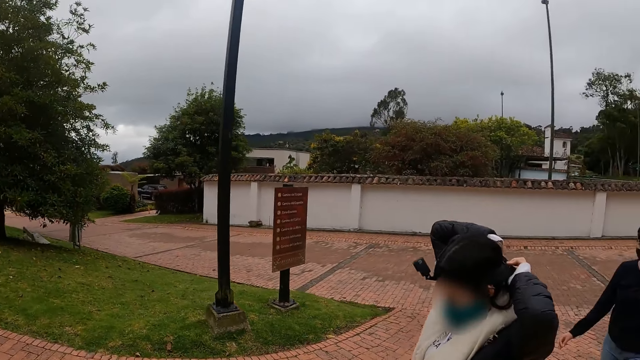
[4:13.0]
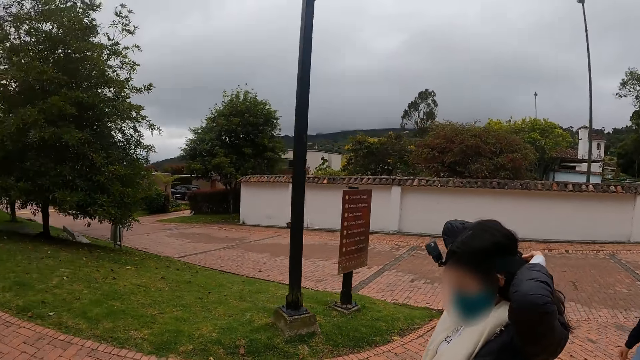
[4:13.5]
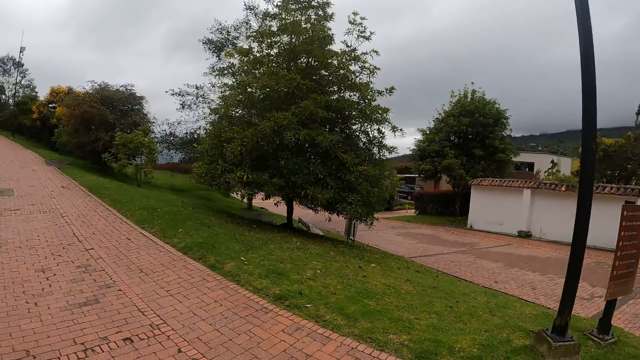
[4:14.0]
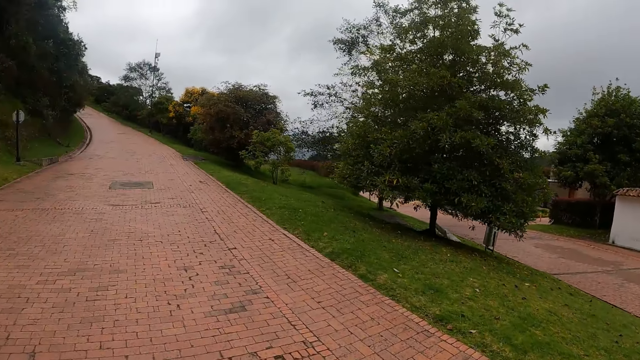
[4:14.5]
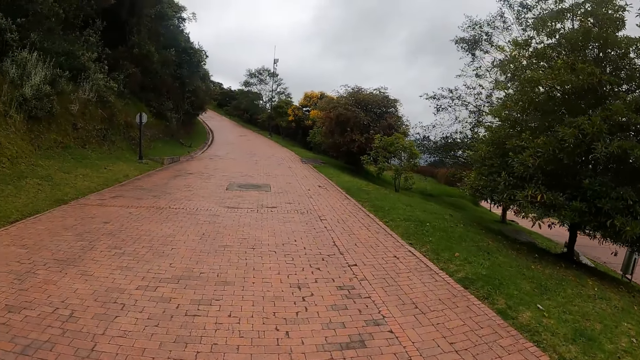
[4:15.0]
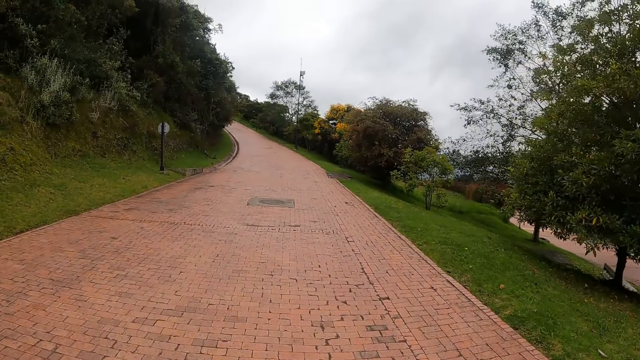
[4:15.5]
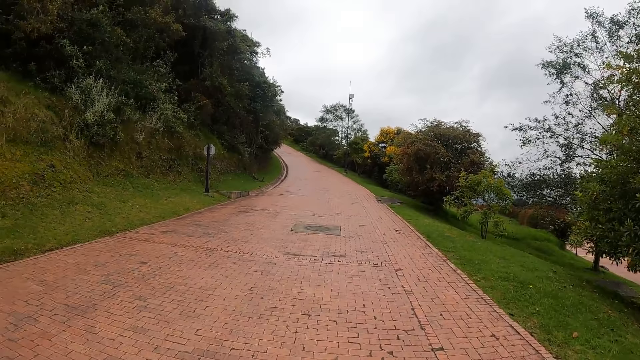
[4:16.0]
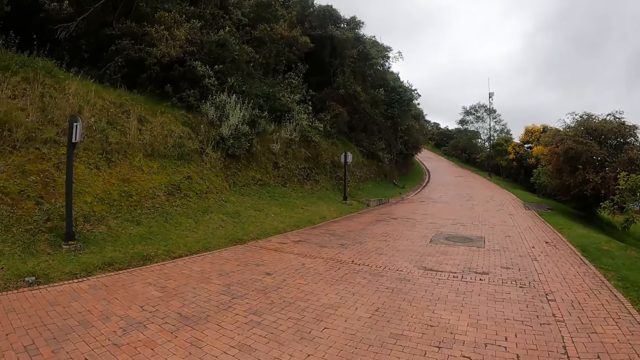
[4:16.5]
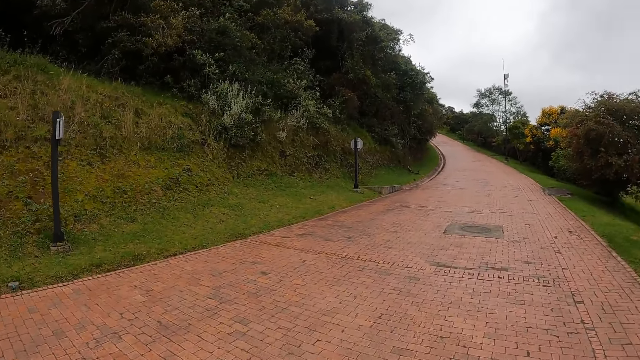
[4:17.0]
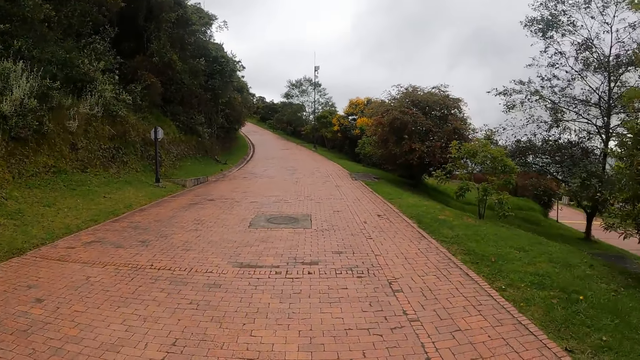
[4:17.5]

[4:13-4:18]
The woman adjusts the camera on her head with both hands and walks along the road.

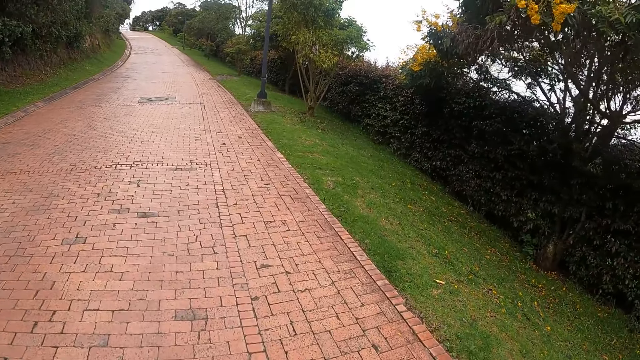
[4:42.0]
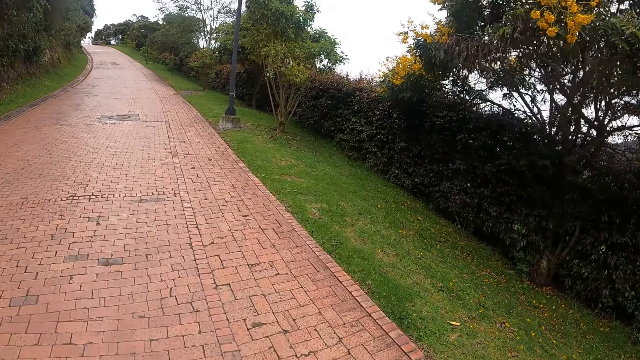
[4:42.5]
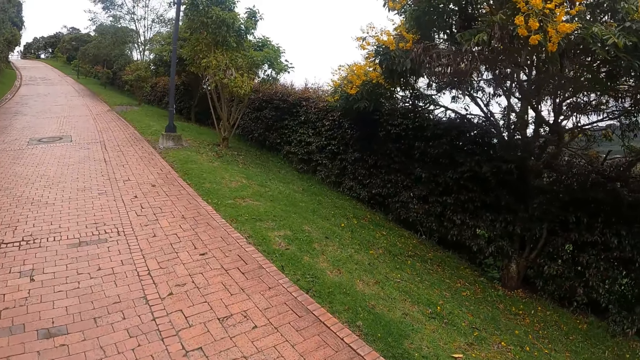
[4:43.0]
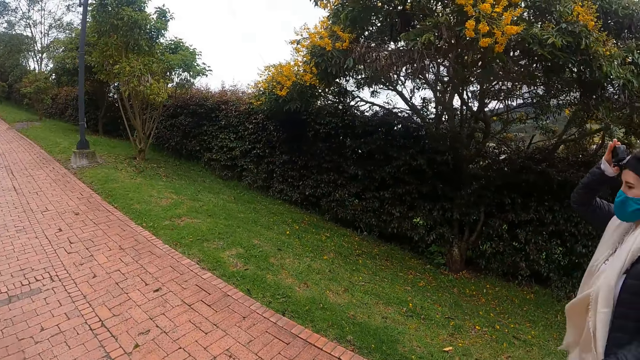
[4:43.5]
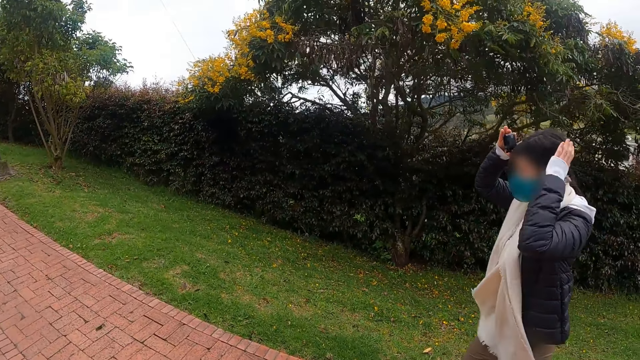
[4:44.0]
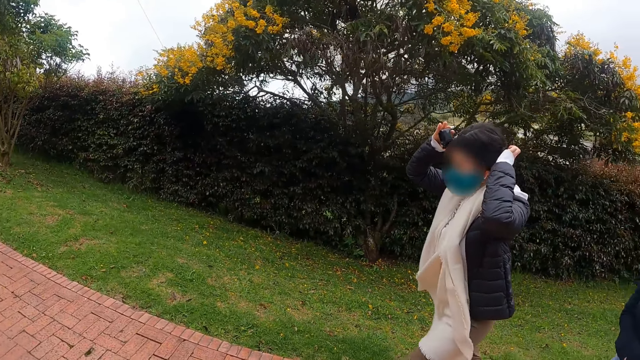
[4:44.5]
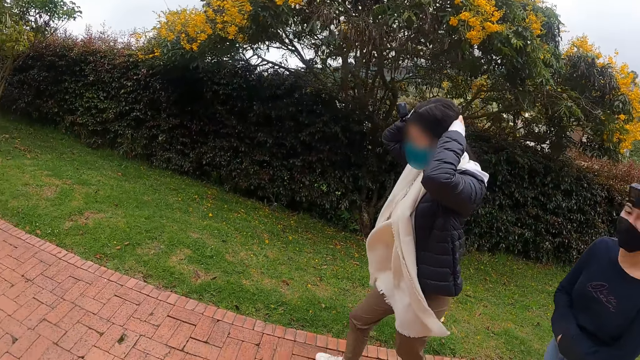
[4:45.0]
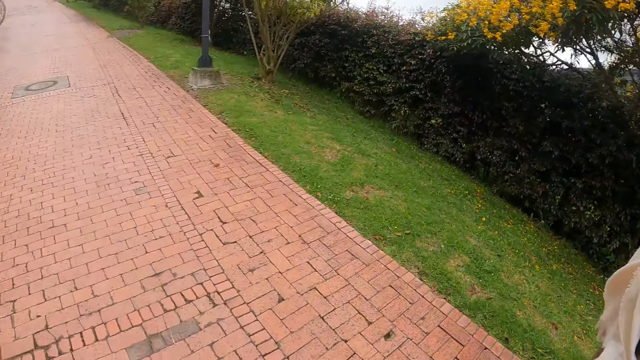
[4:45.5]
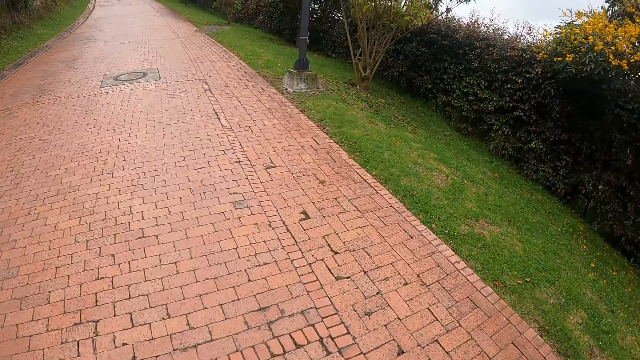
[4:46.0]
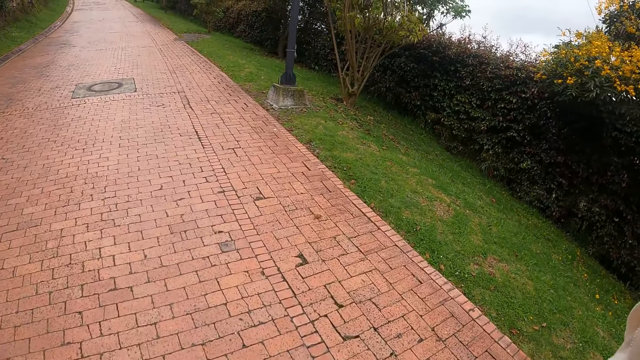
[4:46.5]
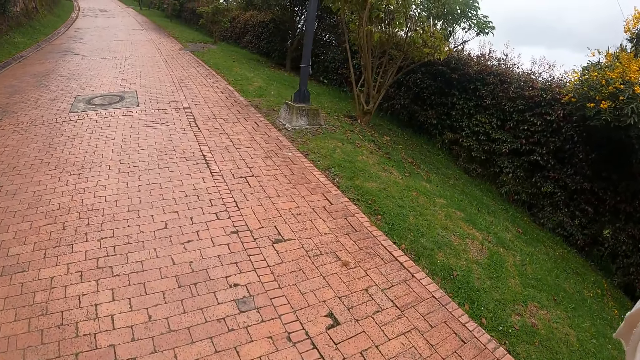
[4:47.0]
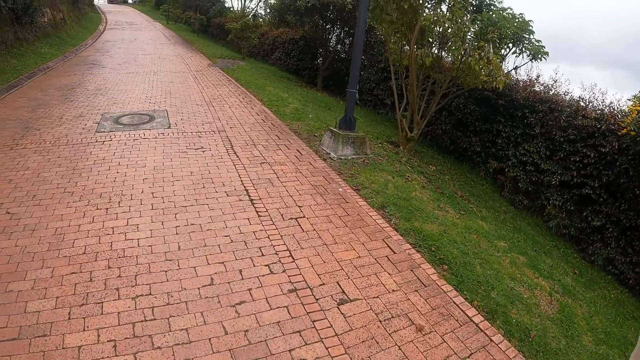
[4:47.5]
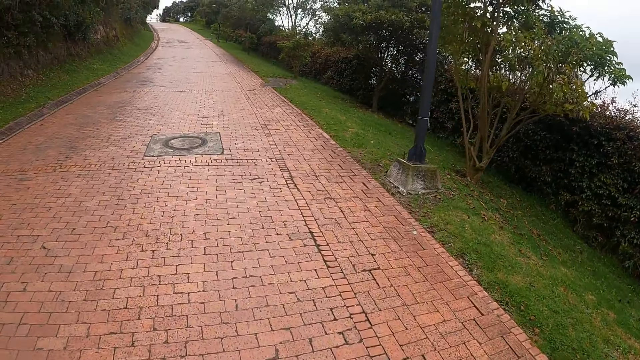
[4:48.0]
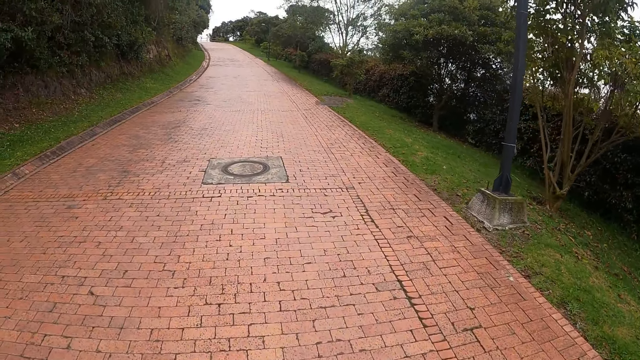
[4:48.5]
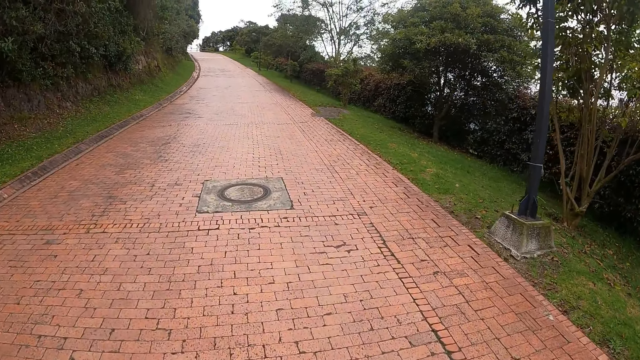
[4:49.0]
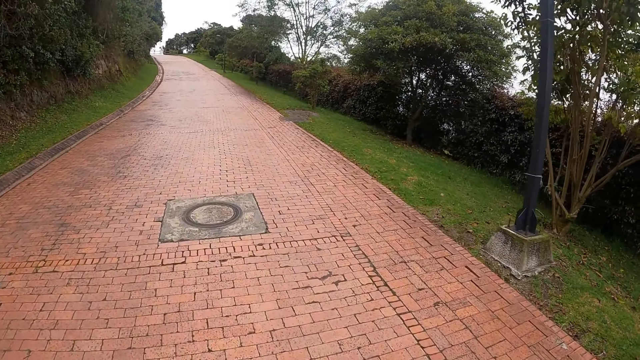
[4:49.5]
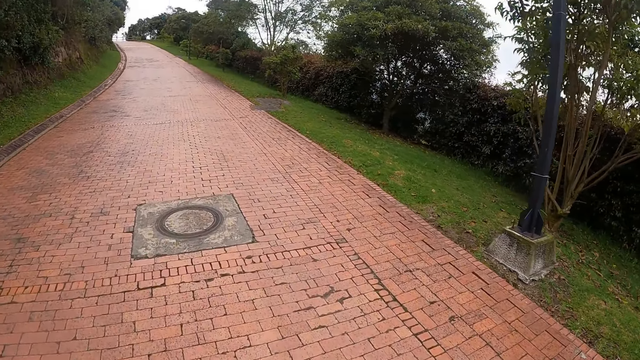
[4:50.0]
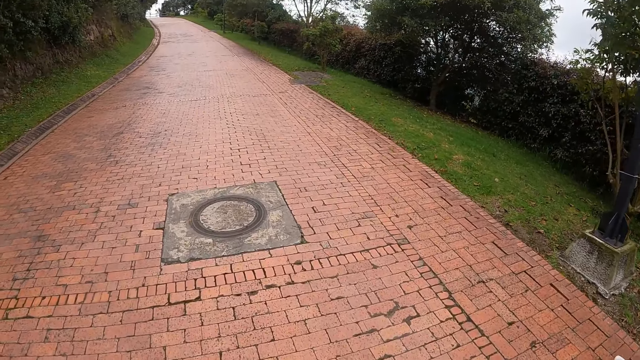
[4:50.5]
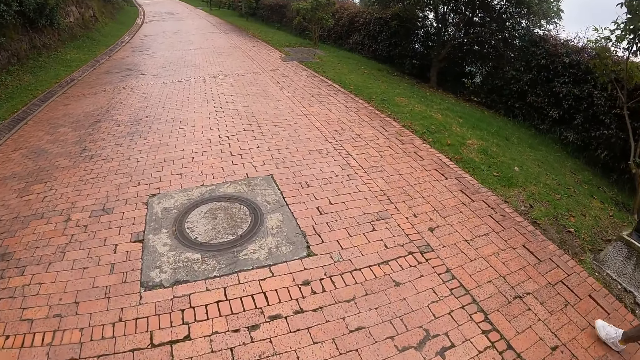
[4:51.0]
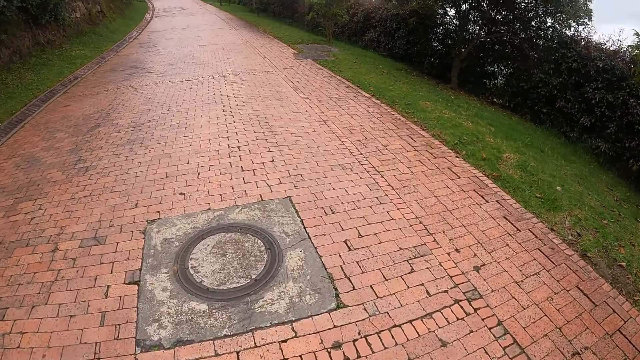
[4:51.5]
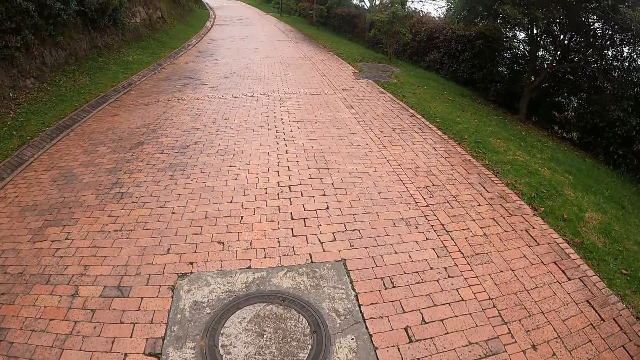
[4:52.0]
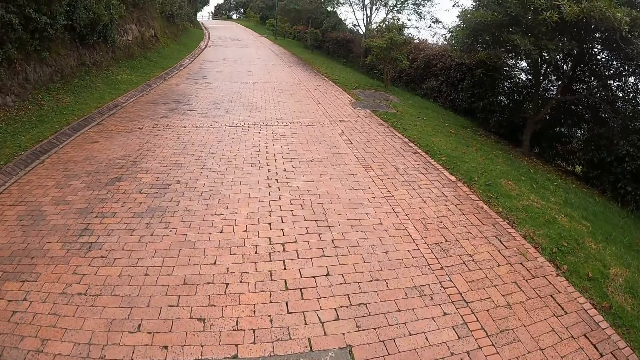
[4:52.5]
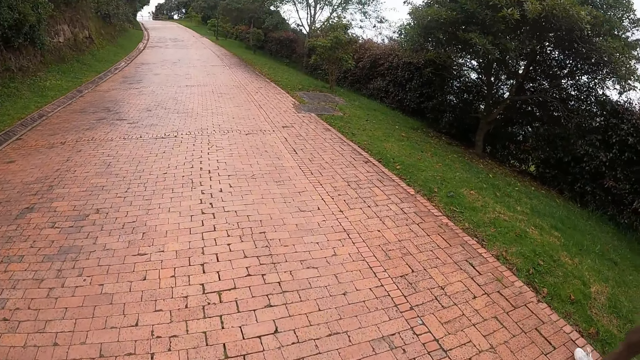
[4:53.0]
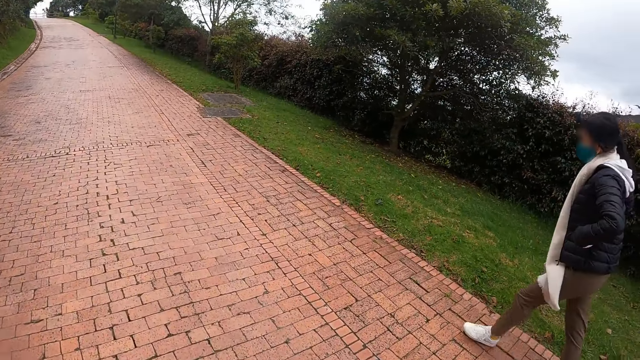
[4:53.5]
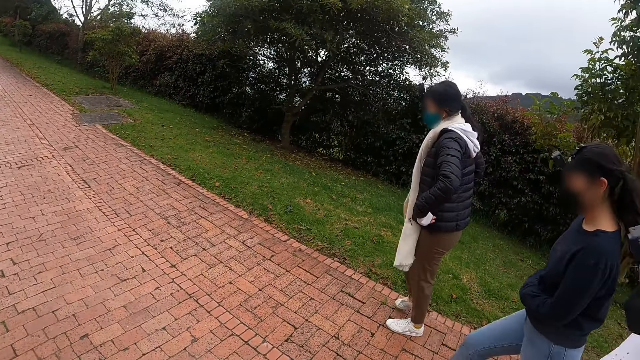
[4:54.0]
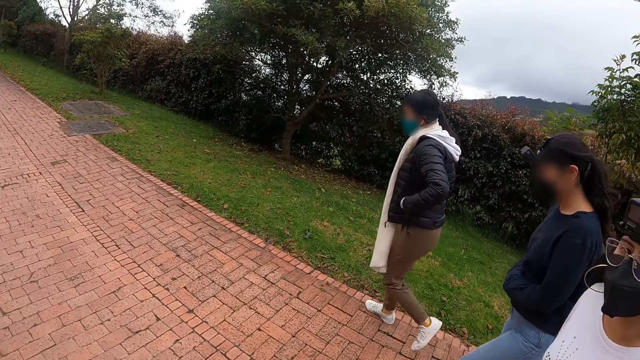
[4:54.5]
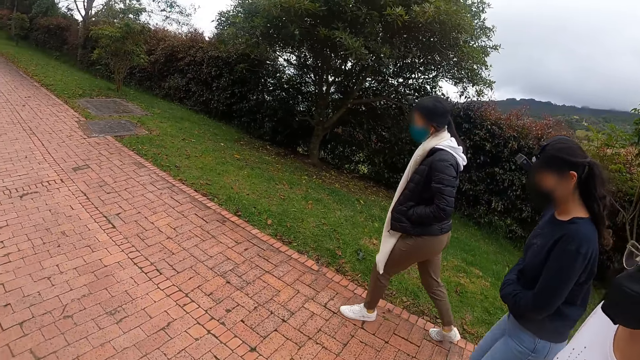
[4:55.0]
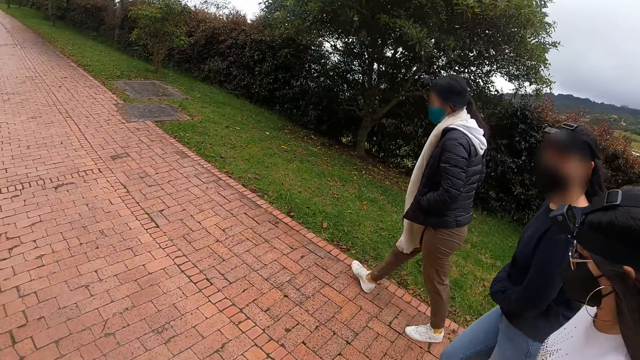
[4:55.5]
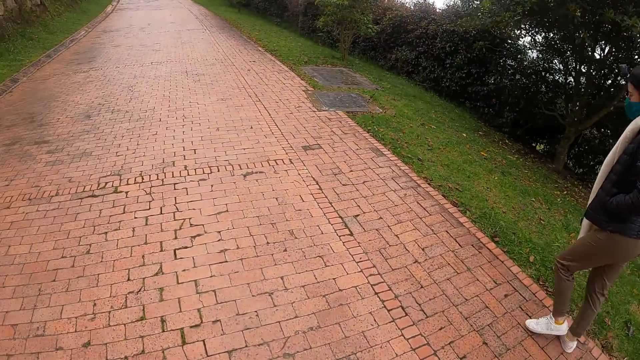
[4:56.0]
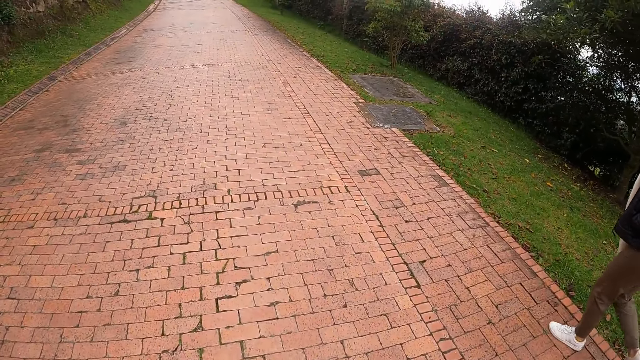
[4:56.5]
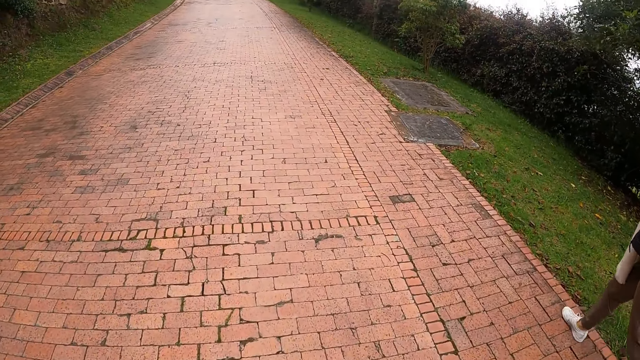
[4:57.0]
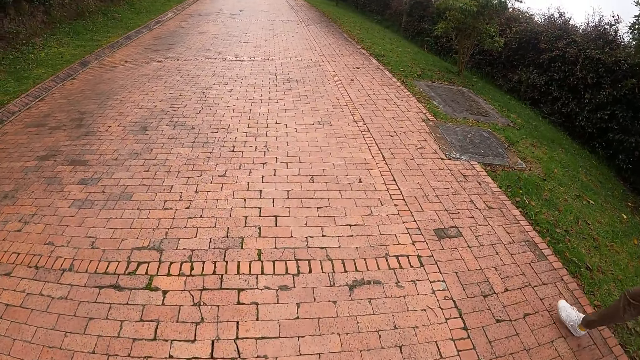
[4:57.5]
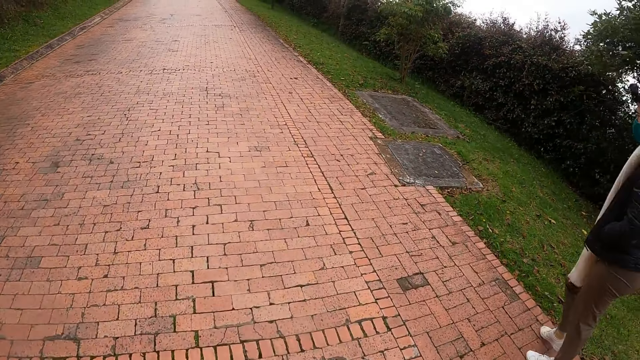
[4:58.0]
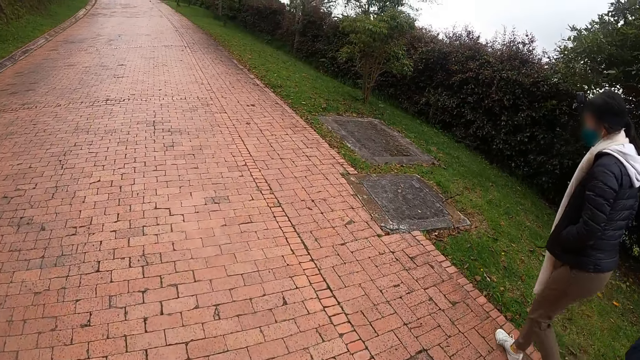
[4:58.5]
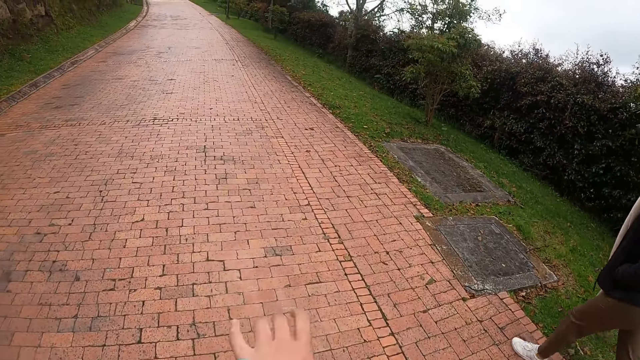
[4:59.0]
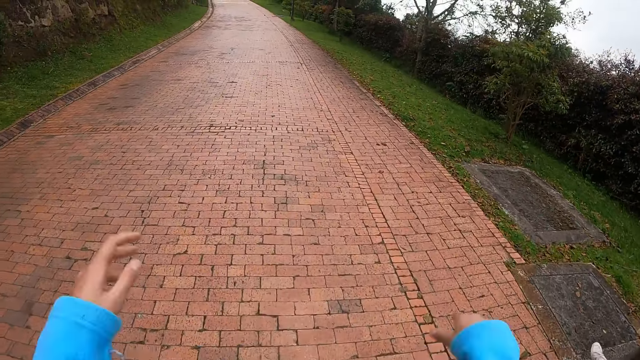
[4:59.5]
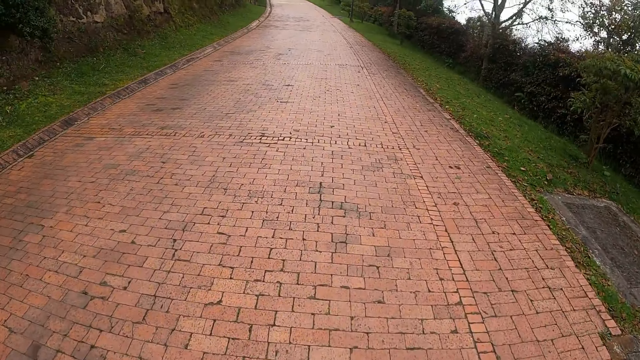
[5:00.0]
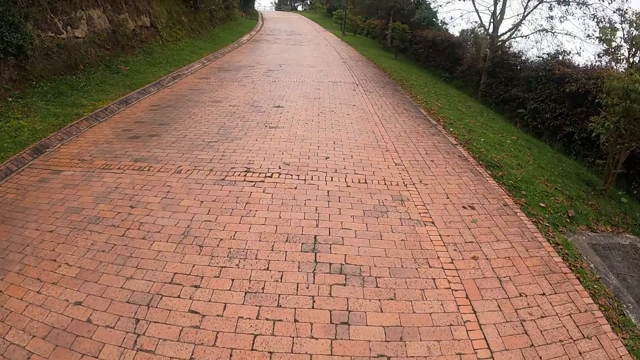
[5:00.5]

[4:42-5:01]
The woman adjusts the camera on her head with both hands. The camera wearer interacts with another woman.
